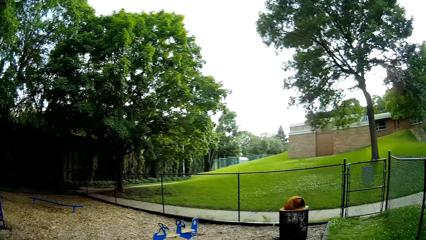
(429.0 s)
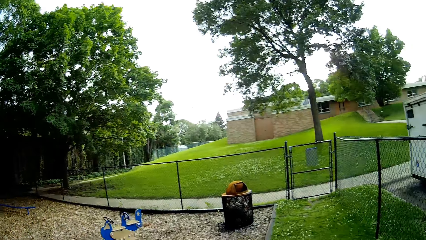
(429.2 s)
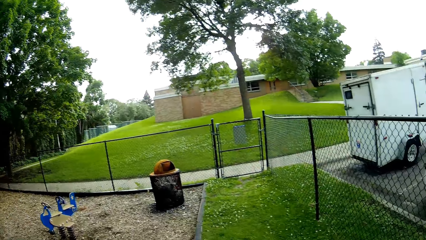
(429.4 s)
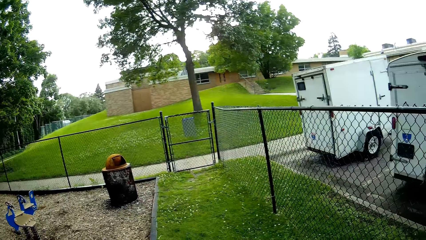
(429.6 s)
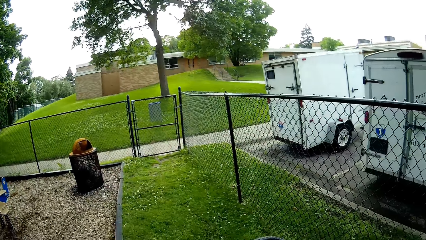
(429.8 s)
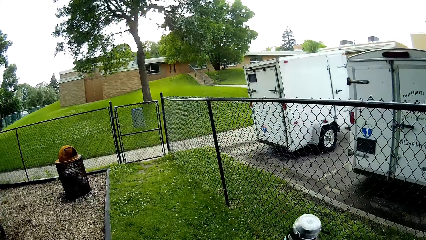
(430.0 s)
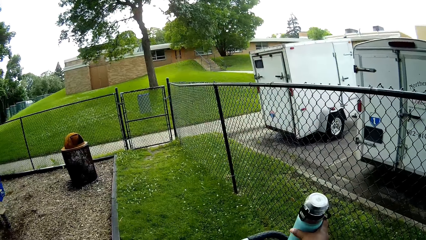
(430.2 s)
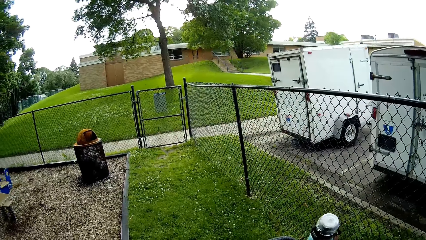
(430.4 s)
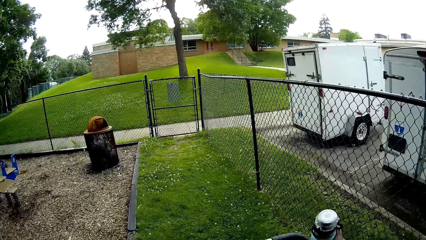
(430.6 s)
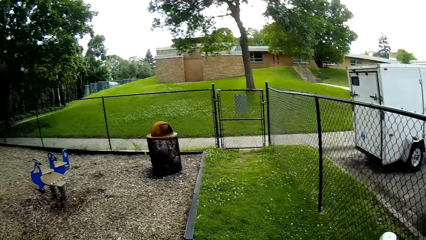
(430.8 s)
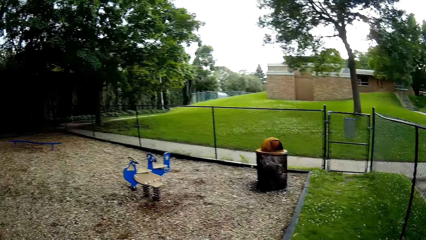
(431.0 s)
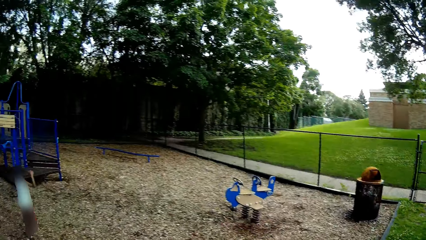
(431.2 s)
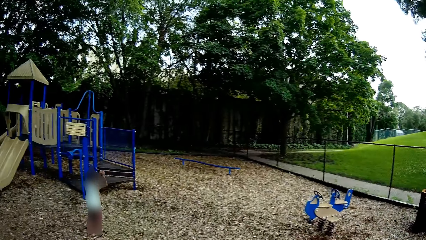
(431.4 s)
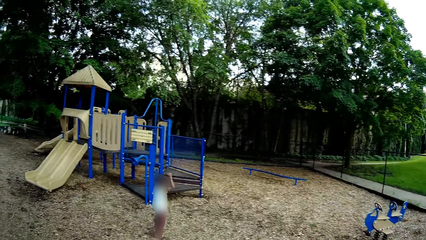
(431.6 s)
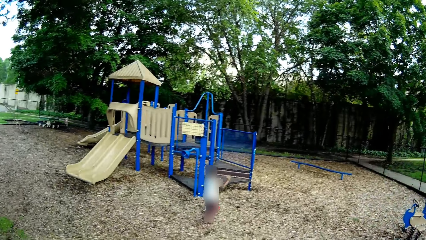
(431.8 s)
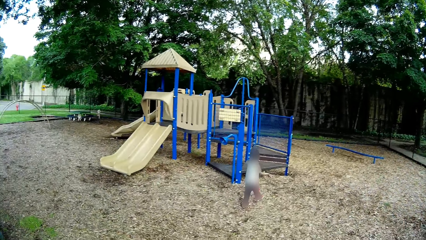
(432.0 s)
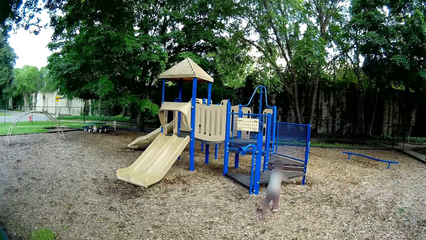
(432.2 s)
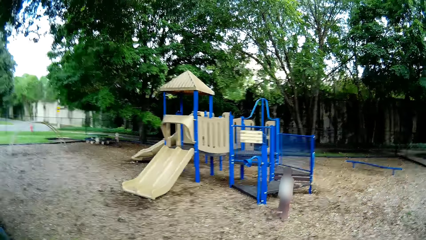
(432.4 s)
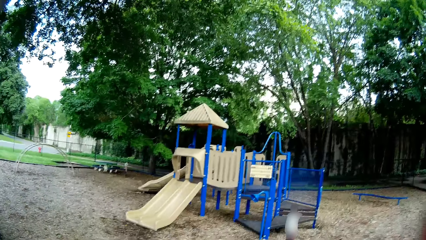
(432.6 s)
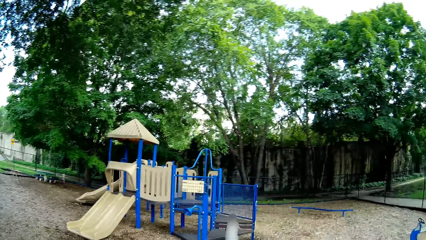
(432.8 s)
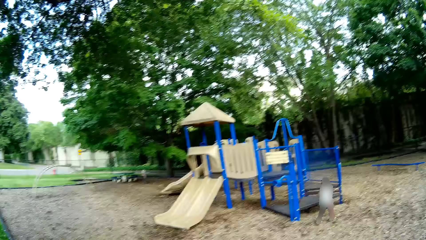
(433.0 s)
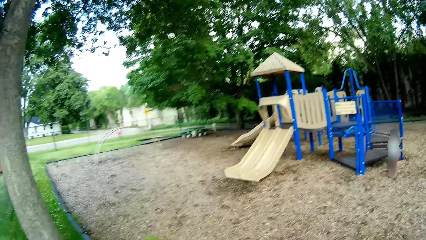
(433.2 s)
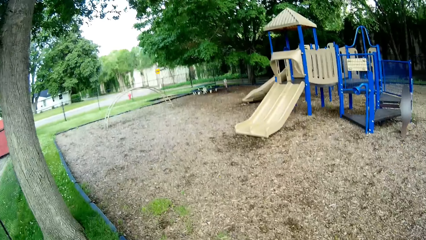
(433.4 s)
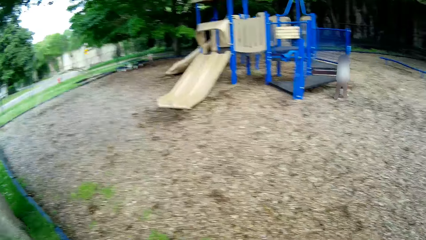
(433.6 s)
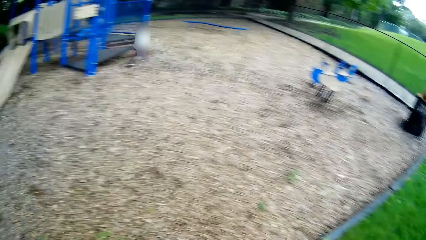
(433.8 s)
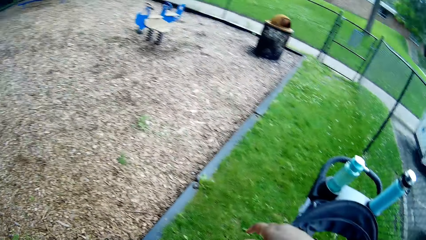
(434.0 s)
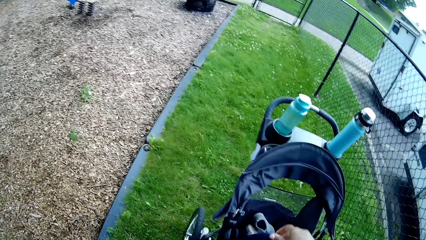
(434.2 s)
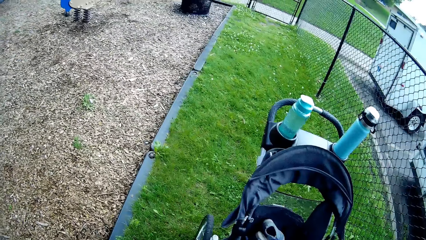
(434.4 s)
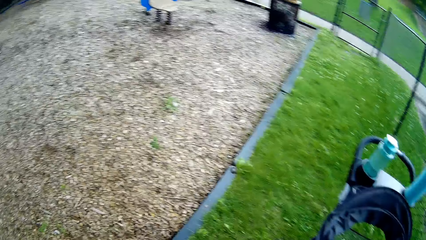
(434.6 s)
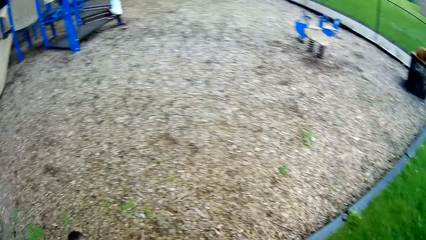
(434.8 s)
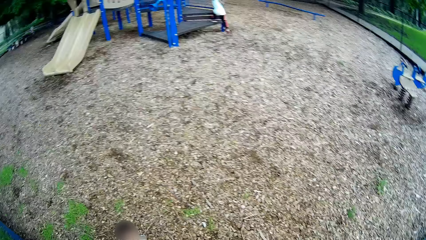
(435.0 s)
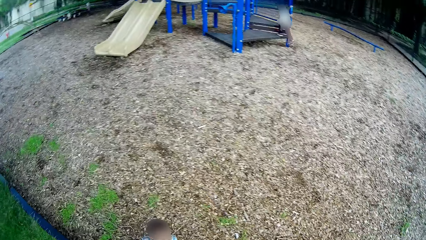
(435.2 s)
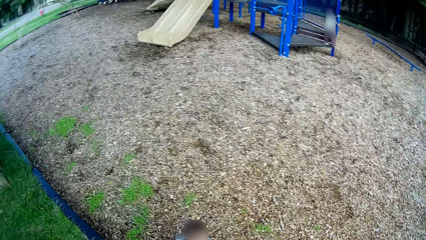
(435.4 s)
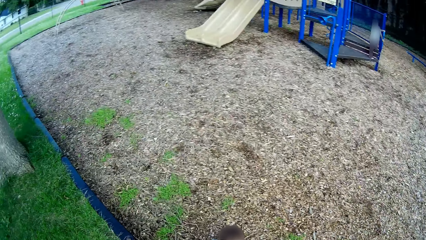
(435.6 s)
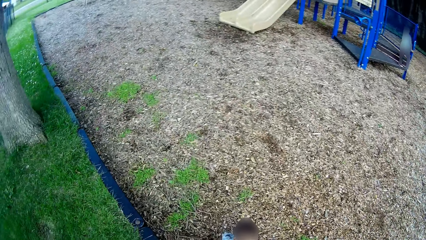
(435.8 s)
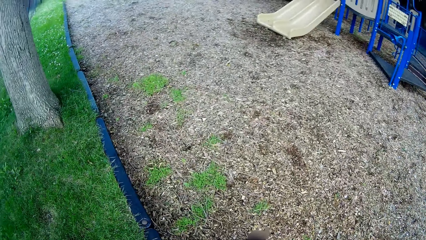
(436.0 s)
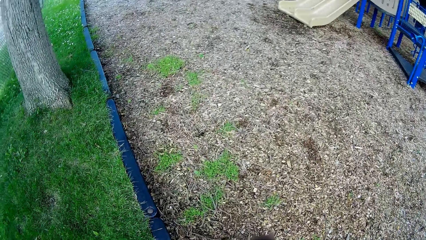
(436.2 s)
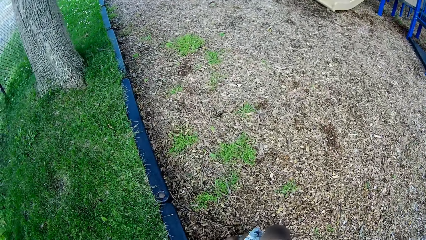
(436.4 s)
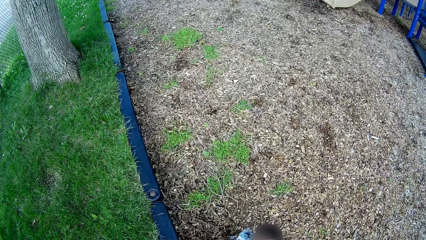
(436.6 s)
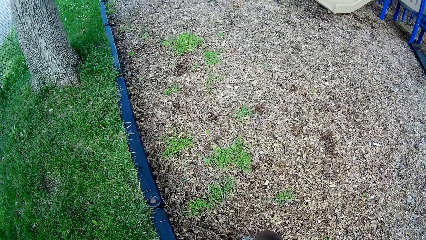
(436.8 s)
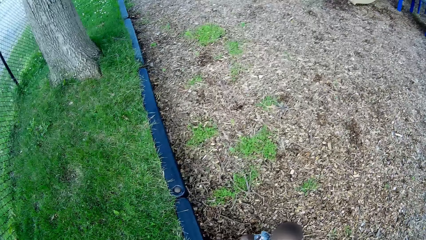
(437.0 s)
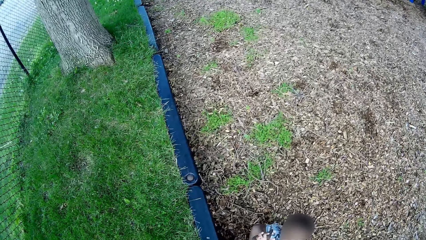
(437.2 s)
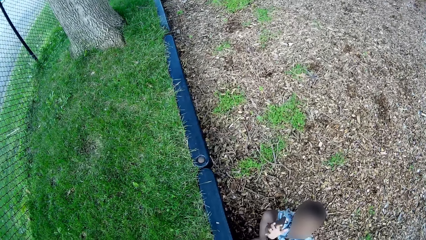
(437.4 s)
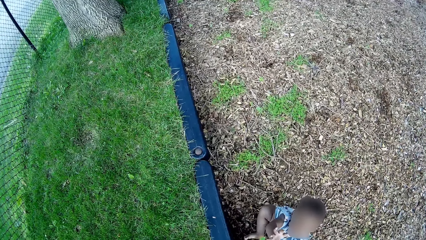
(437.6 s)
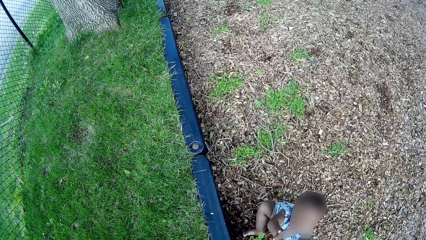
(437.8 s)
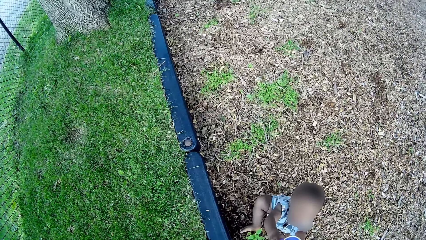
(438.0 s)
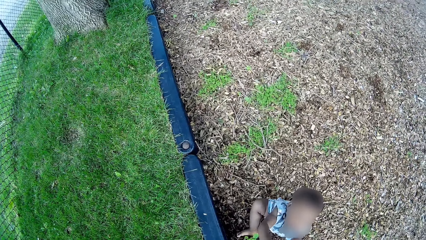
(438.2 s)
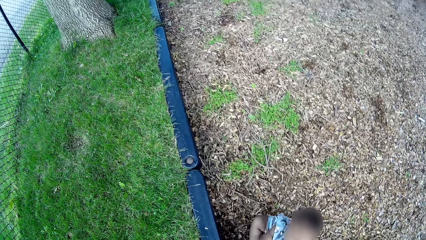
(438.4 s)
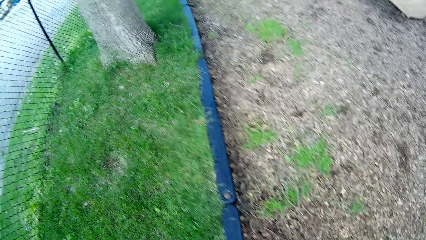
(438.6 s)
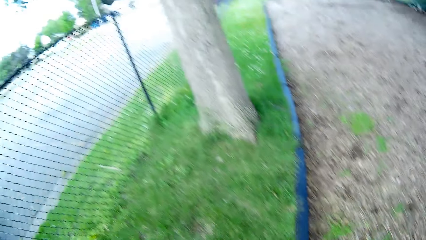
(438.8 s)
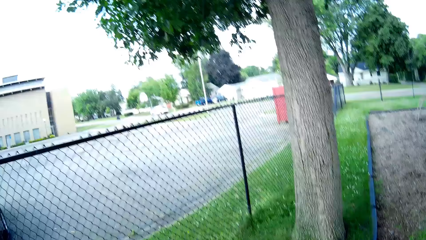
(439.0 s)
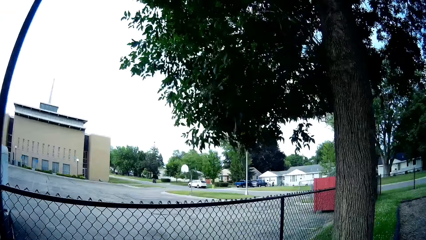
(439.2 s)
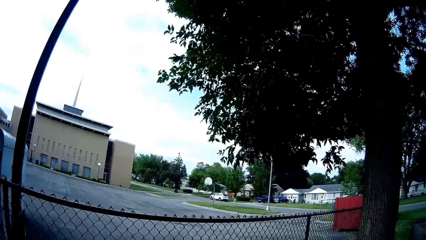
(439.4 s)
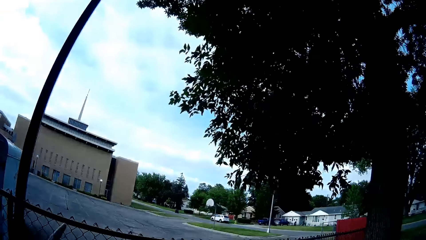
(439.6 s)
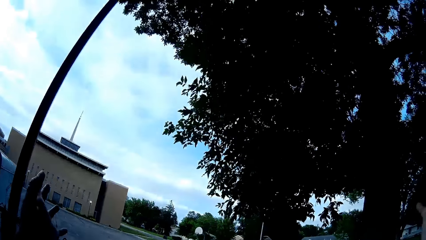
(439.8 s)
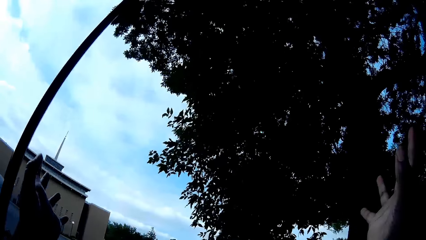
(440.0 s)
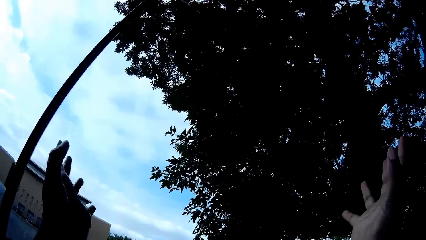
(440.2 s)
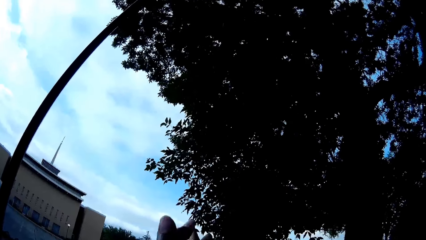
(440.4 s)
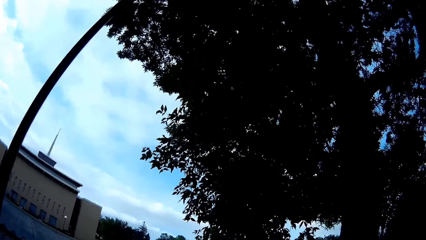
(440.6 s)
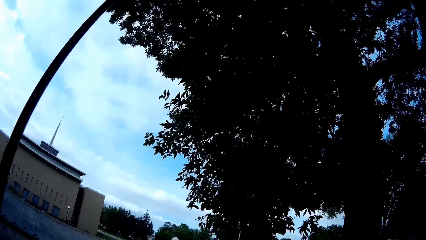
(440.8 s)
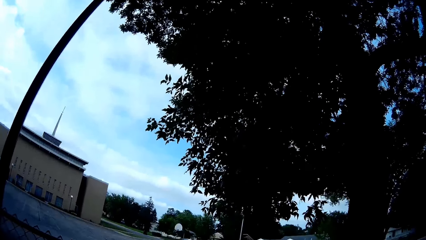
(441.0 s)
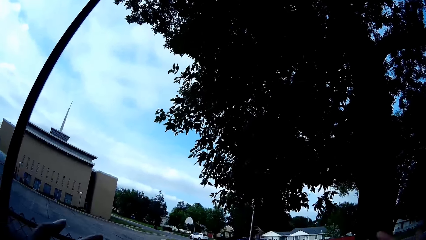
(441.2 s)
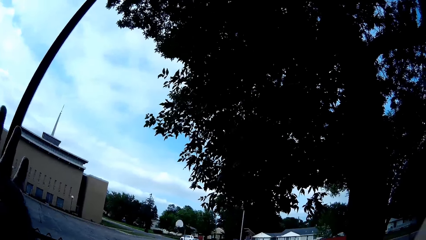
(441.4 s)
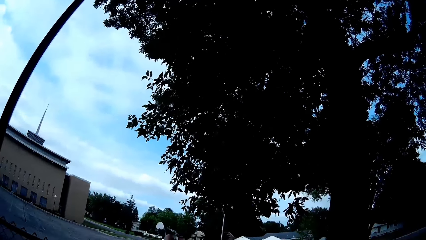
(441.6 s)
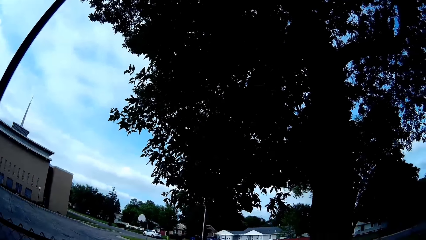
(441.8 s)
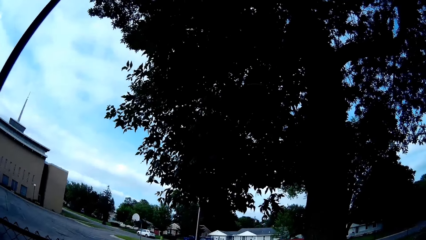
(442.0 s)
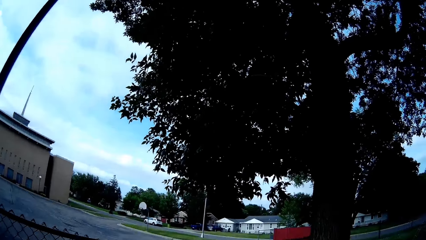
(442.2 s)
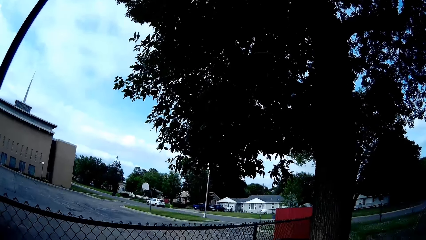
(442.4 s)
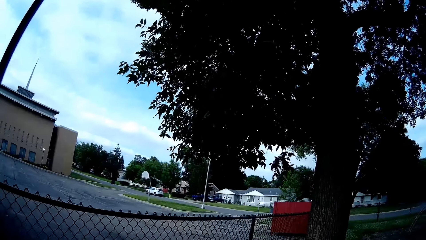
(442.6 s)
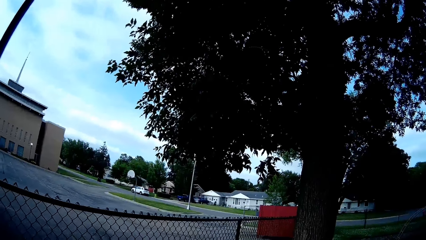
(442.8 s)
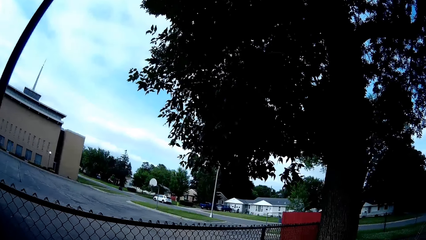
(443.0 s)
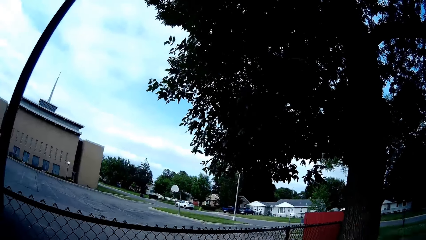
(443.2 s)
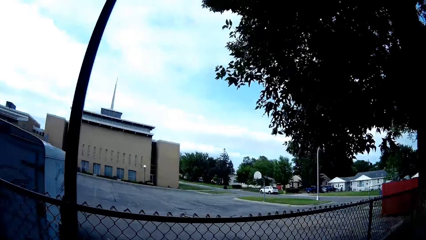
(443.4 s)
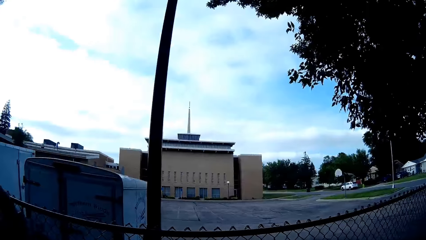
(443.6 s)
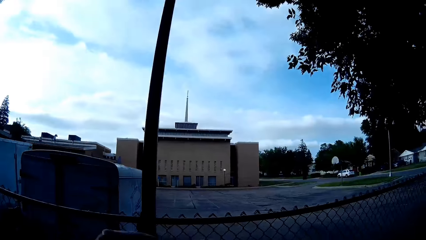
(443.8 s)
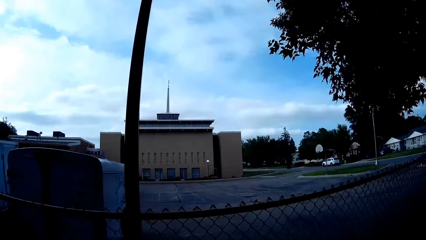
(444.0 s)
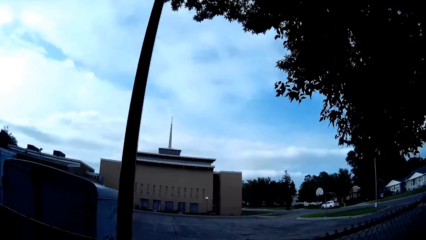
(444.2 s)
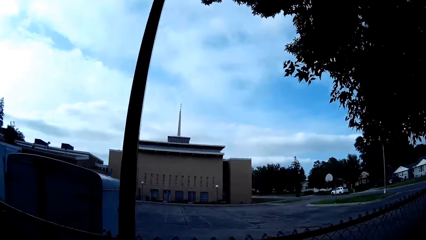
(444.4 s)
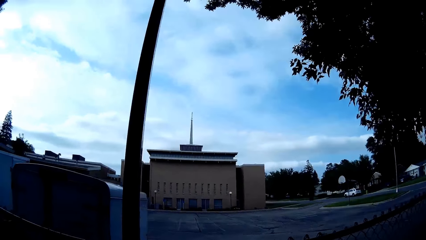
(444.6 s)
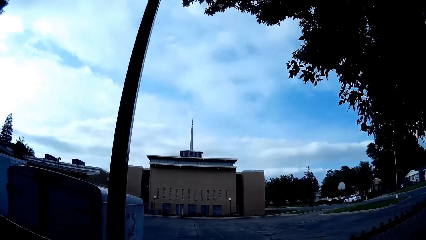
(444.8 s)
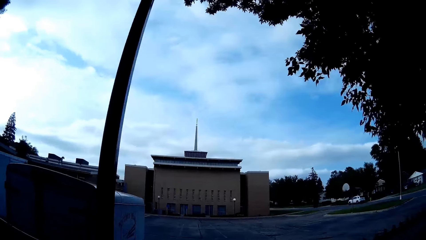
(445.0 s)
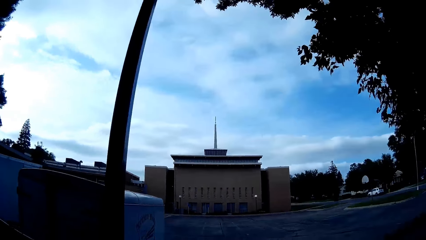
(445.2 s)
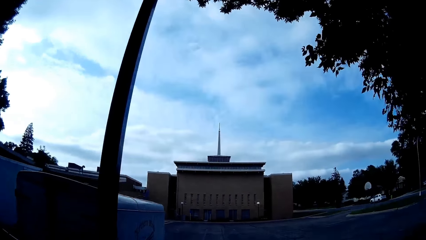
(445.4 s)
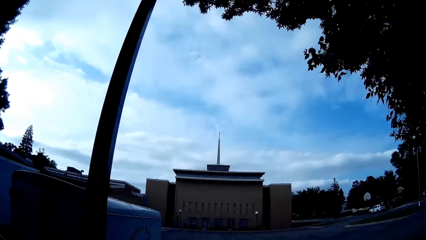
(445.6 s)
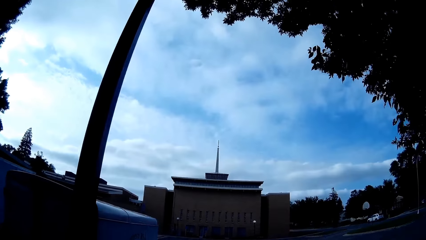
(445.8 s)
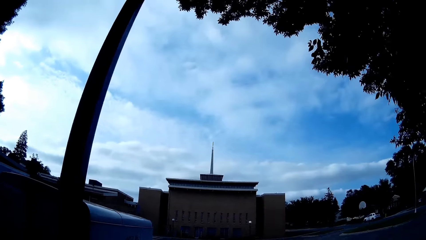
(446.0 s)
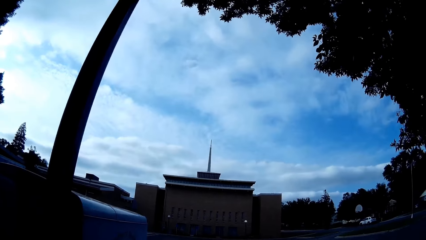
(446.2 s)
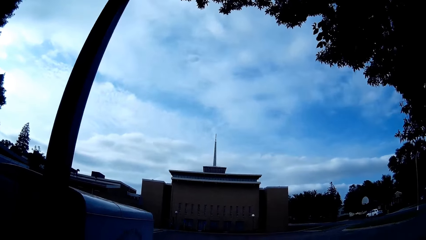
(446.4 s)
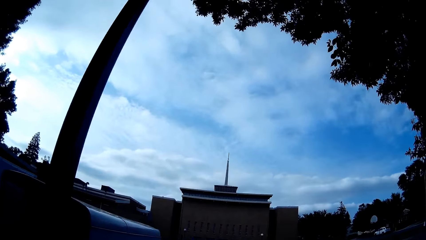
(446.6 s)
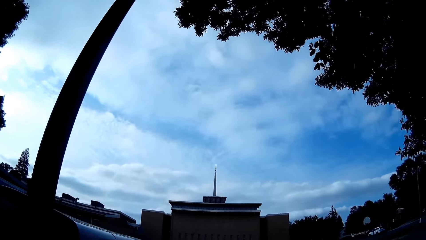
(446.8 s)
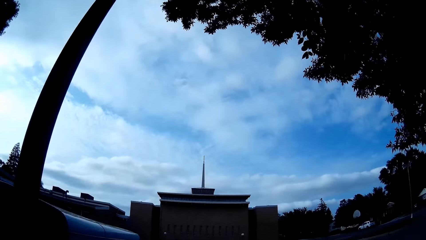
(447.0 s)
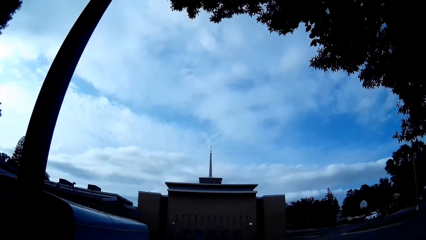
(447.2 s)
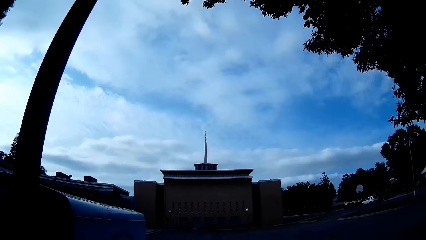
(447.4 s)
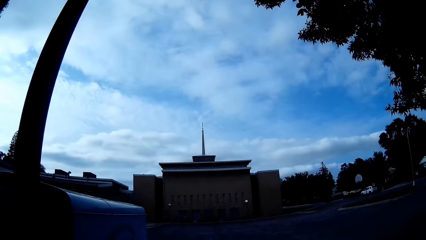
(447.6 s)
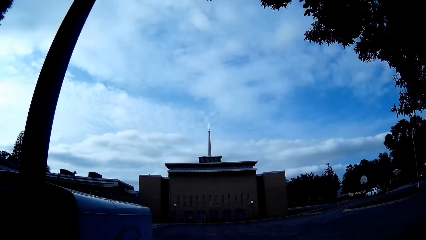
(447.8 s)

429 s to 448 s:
The camera wearer drops a water bottle on a stroller. She talks to a child. She looks around. She claps both hands. She claps her hands again.
